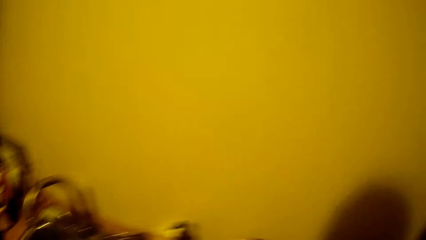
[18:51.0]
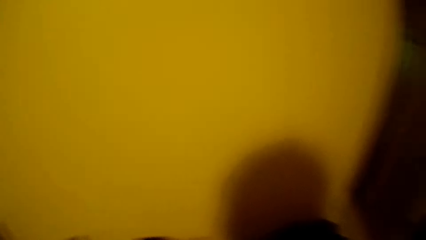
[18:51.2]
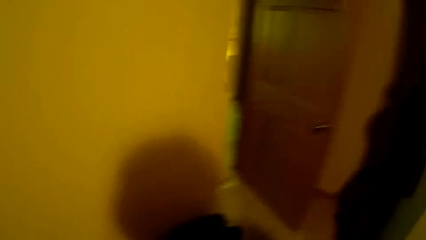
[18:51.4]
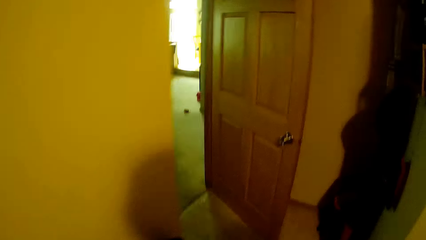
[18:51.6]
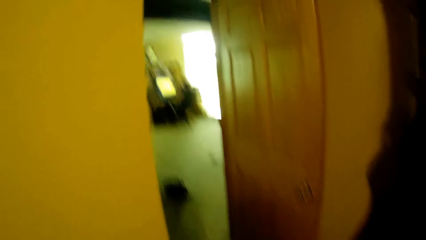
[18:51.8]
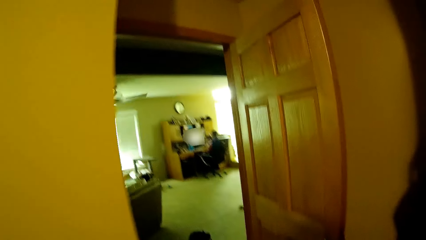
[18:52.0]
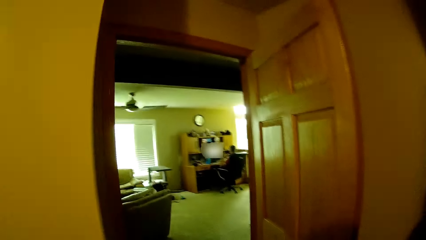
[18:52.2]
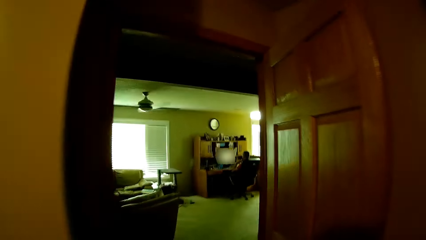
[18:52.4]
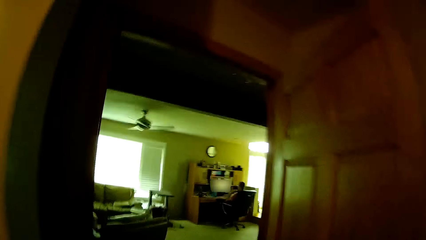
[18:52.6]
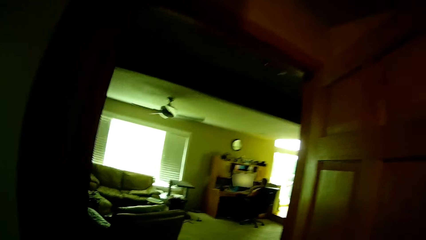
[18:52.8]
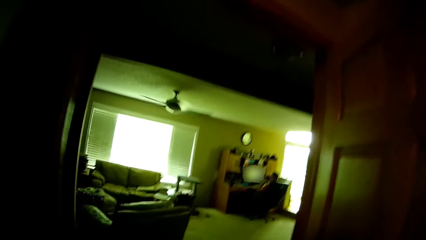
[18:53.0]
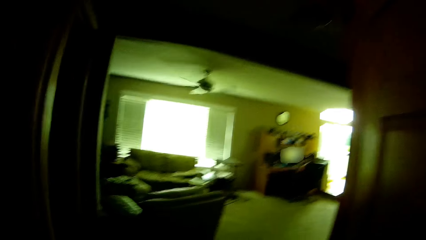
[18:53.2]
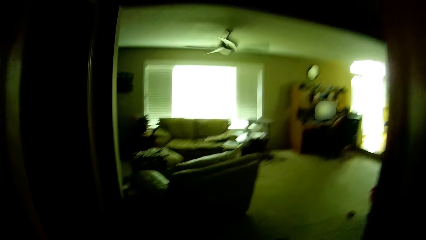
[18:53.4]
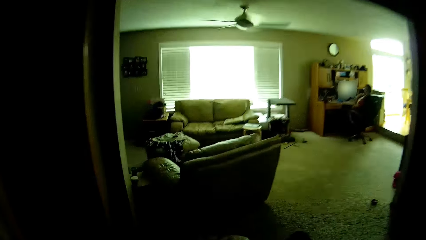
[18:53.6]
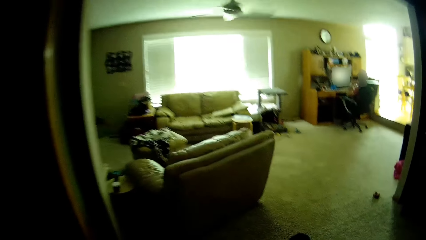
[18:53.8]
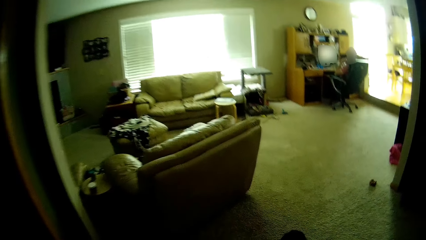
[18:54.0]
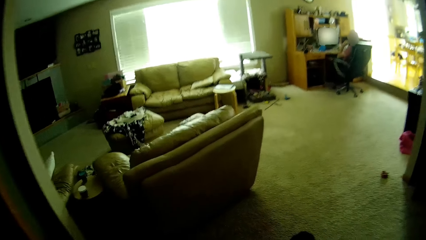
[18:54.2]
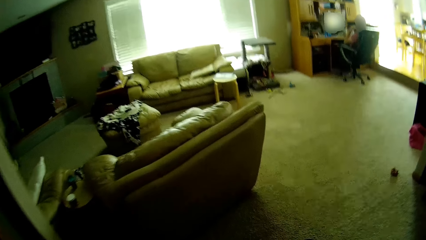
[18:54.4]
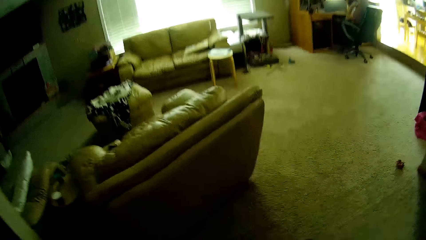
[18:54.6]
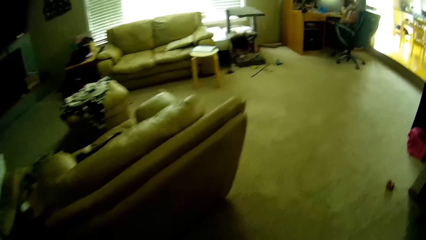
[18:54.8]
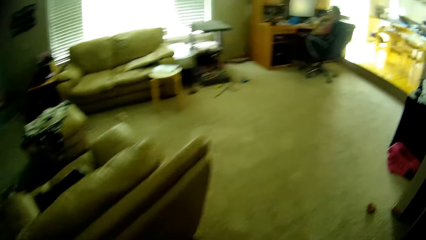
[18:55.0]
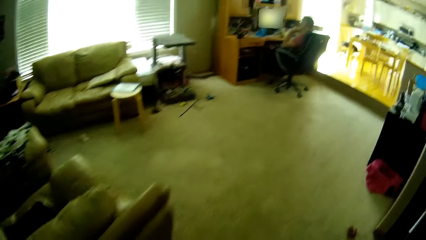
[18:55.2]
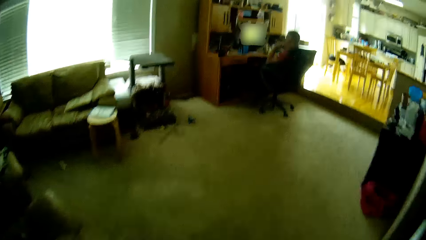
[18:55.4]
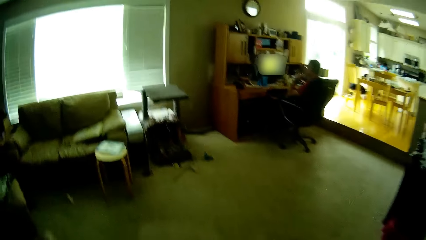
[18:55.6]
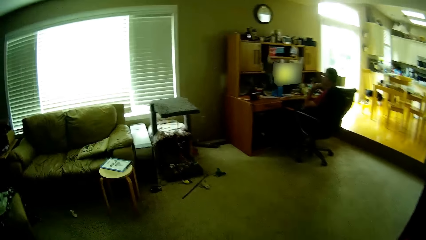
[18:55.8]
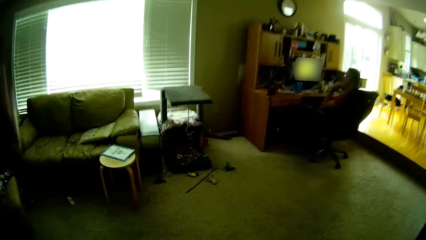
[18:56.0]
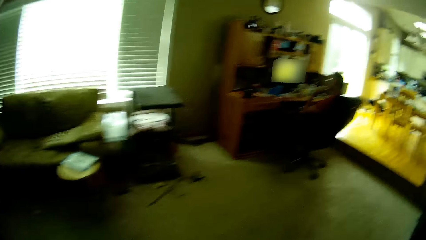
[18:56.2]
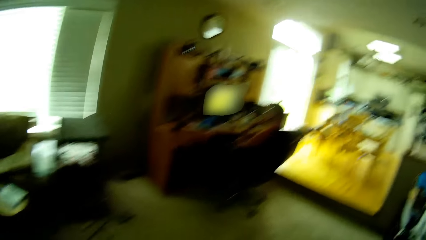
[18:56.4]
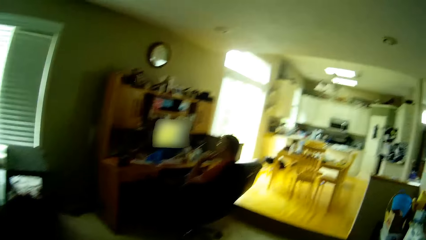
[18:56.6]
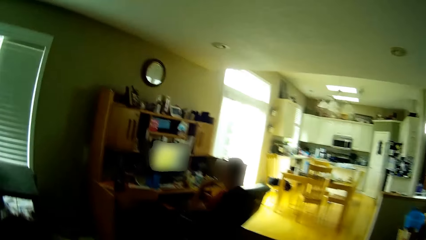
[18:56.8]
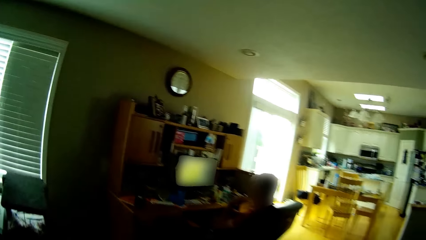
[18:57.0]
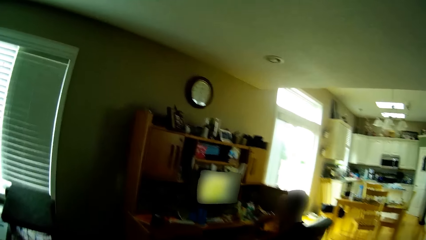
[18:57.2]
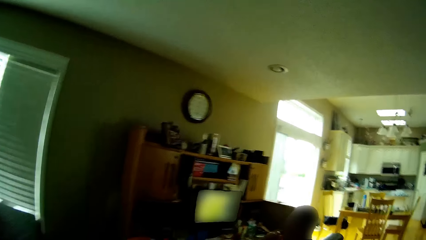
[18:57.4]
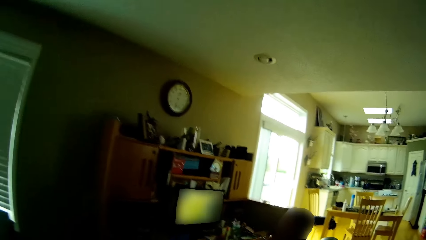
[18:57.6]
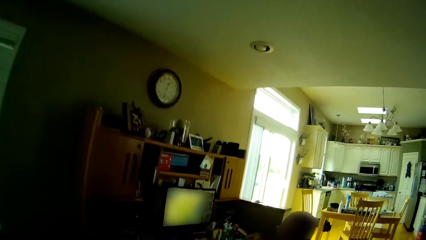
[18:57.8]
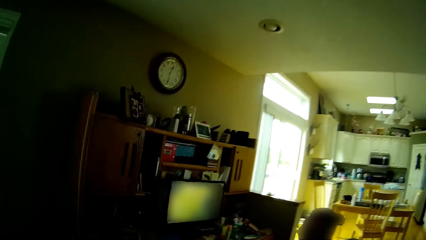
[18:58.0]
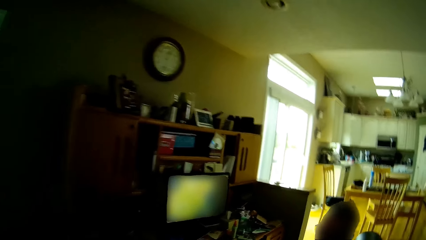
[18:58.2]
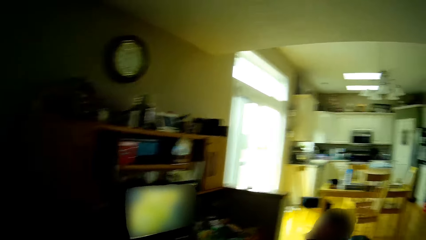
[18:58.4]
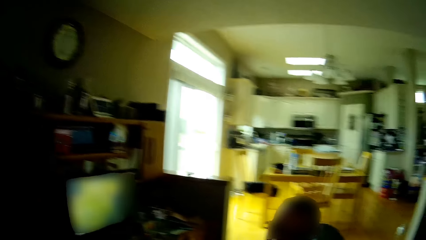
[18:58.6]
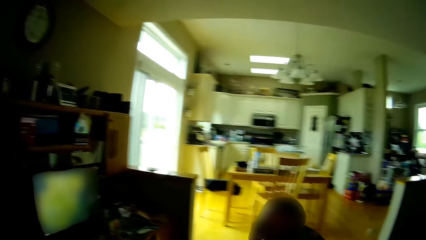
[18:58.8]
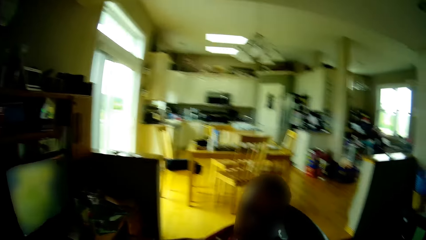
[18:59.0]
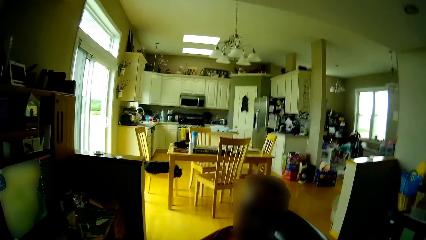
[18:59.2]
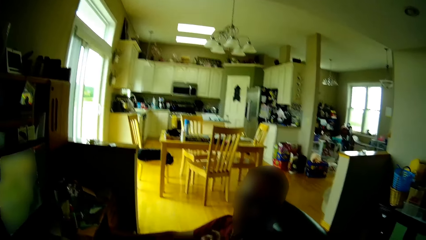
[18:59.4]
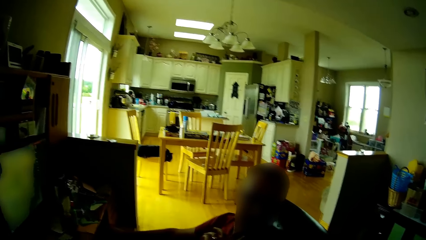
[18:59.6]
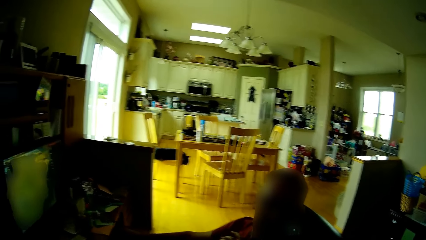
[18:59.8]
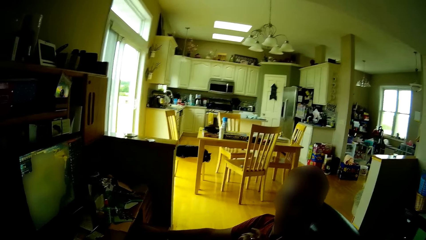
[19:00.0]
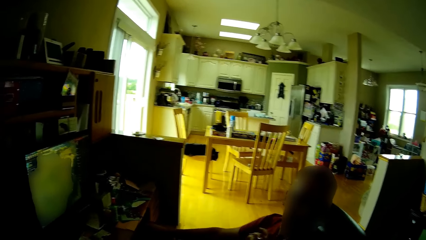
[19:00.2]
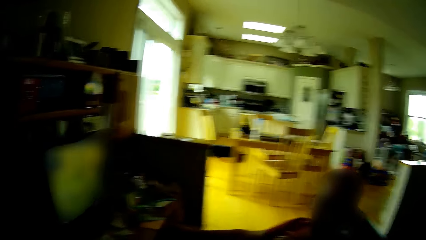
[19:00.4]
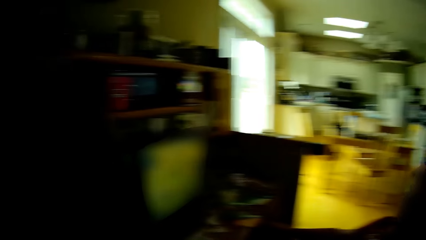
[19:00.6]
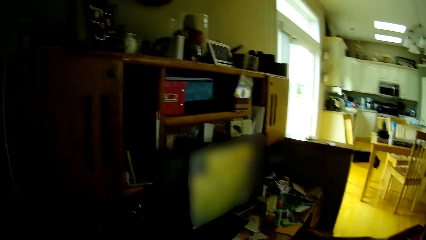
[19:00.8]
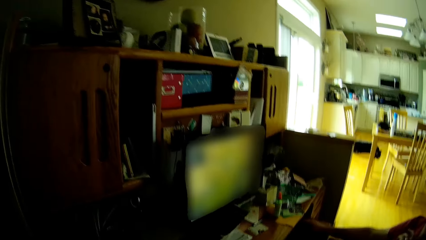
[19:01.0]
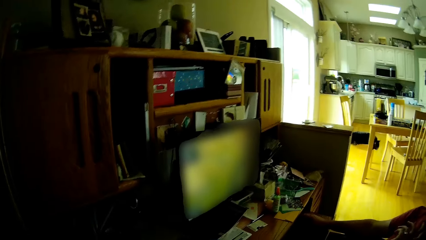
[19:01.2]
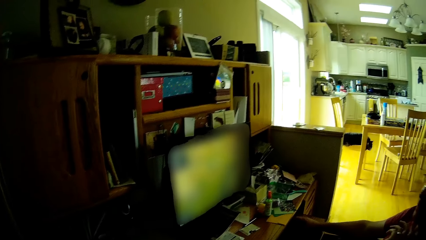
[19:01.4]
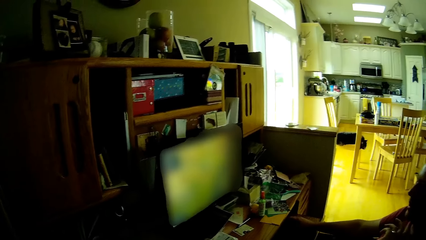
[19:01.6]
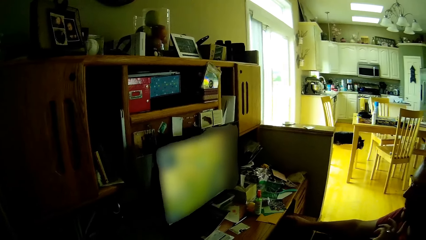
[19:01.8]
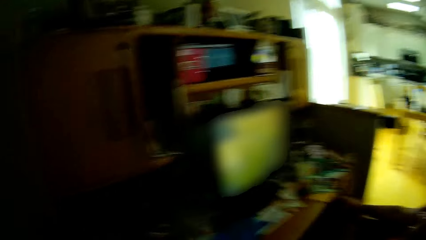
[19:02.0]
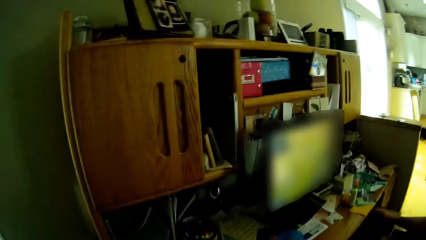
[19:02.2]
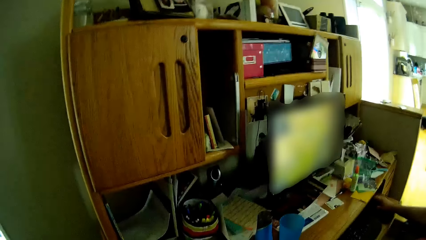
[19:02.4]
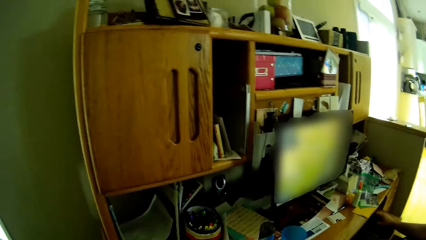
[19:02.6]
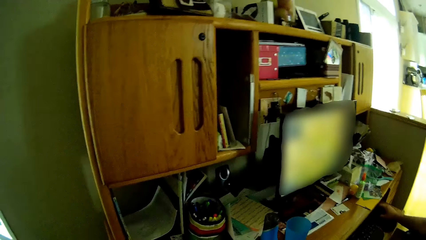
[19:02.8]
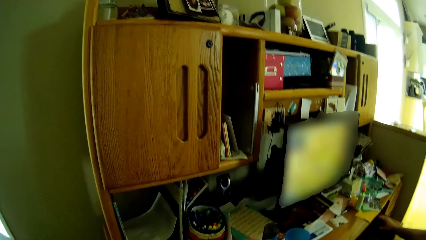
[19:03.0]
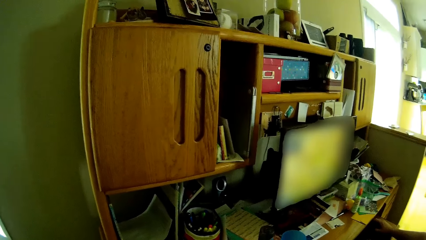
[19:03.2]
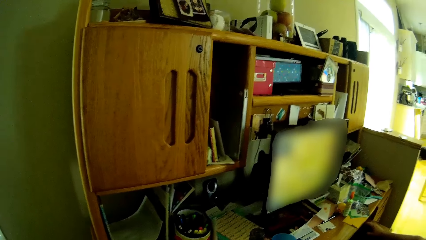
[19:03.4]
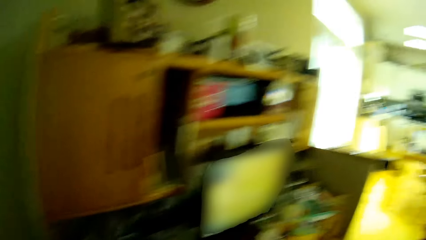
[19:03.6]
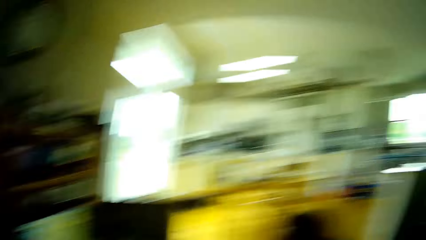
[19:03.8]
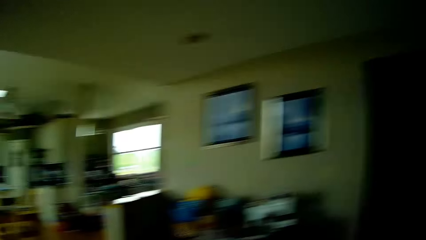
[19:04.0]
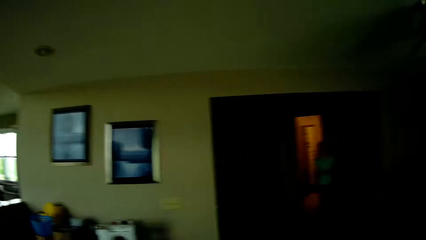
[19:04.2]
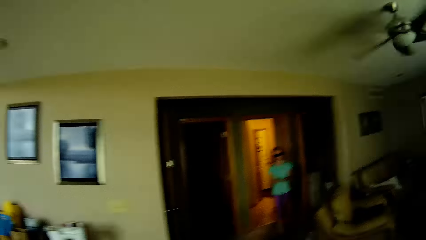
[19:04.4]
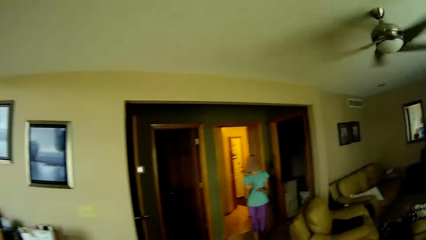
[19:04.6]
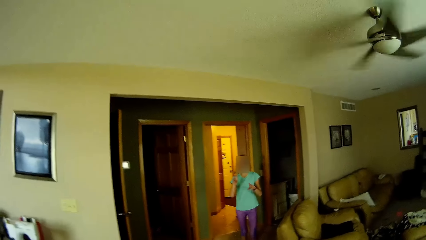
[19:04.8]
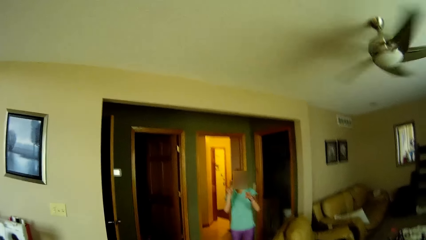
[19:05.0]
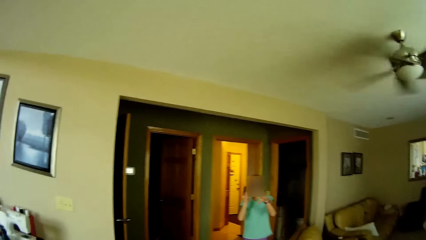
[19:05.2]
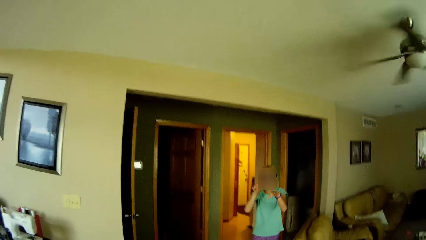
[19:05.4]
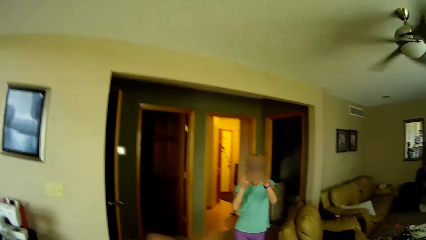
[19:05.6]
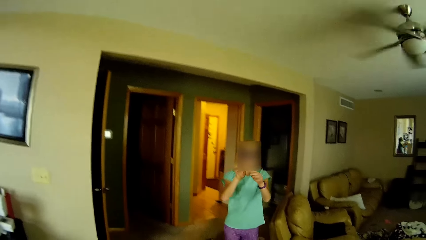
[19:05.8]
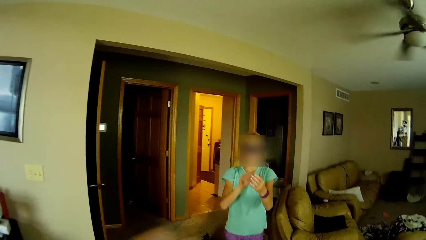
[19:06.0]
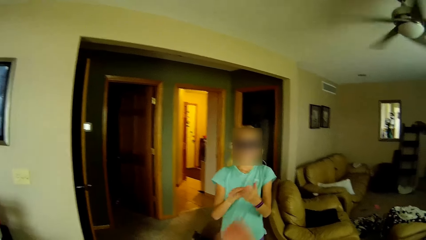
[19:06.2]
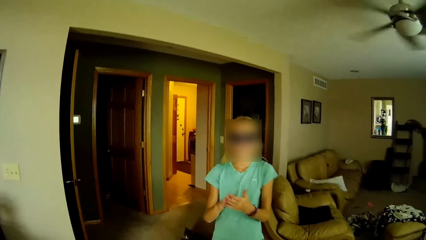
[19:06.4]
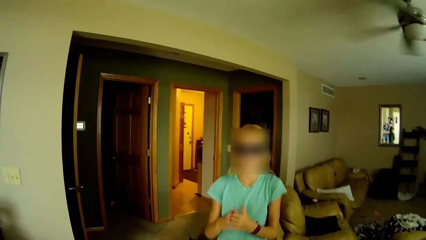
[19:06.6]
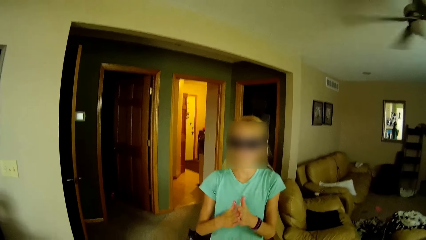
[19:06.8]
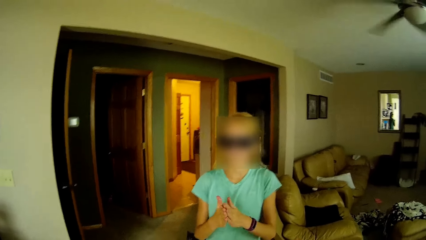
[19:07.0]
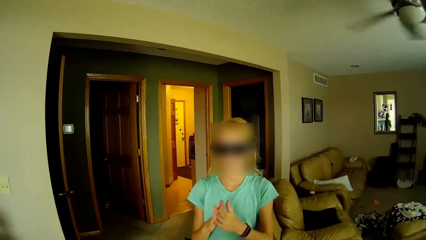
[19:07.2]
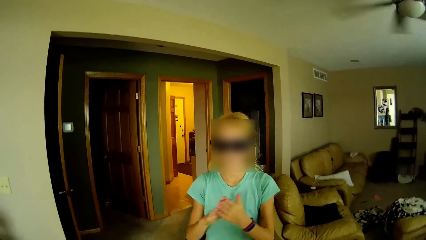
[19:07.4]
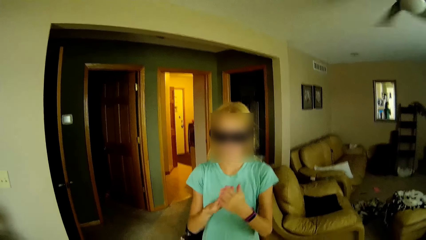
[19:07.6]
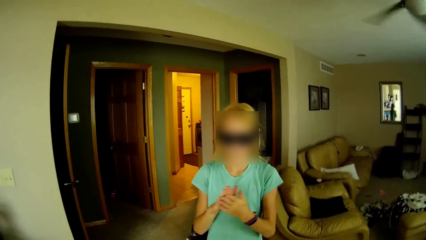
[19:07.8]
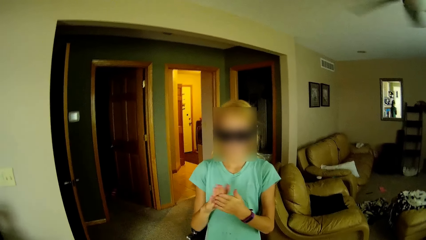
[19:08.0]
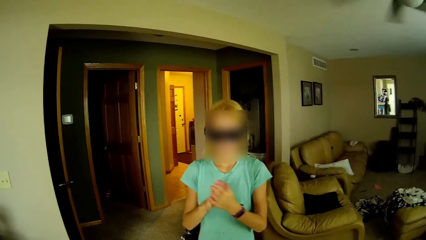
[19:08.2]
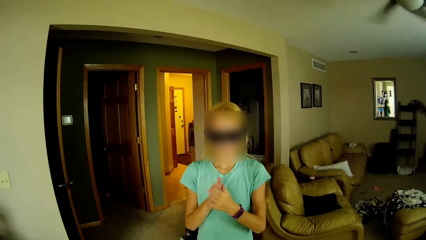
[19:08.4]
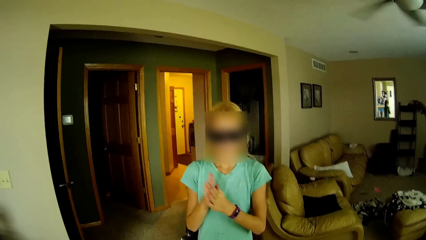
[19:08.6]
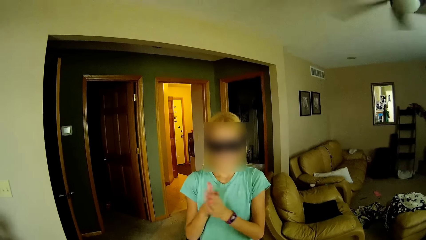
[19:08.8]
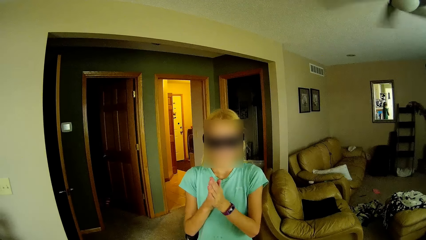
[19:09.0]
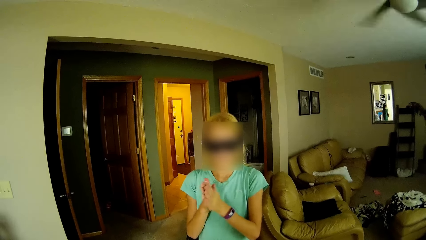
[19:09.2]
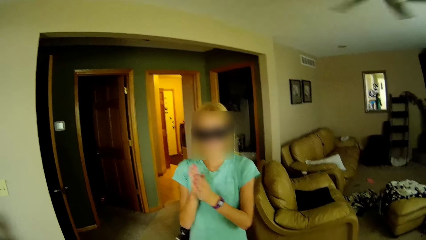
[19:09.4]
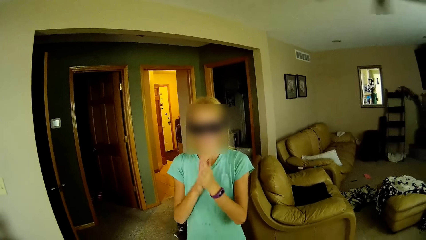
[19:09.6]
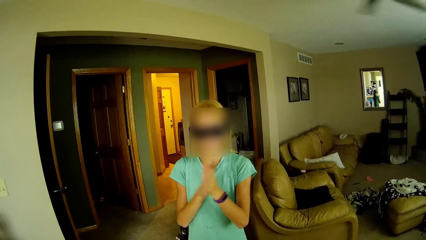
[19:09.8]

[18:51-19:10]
The camera wearer steps forward and walks around. A man appears. The camera wearer steps forward. The man operates the computer. A person sits in the living room. The camera wearer looks around and steps forward. A lady steps forward. The lady walks in the living room and adjusts her goggles. The lady rubs the hands. The lady walks around and removes the hand from the goggles. The lady steps forward. The lady rubs the hands.
